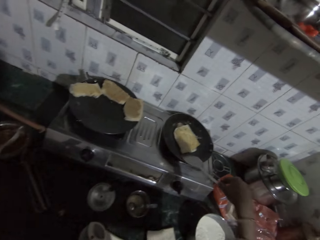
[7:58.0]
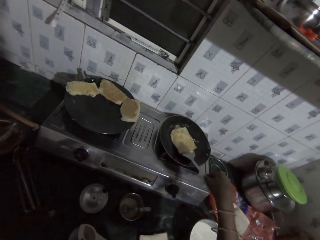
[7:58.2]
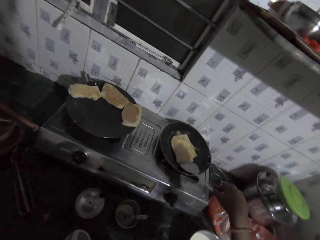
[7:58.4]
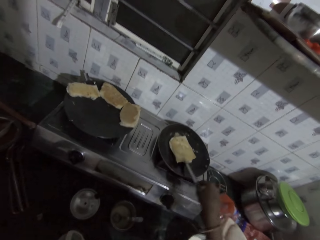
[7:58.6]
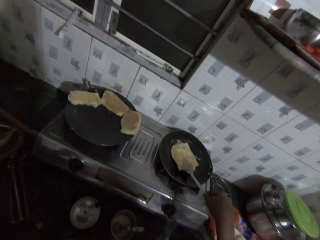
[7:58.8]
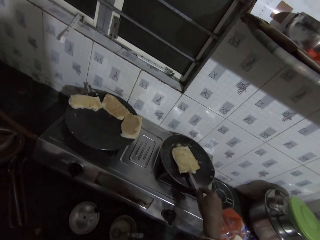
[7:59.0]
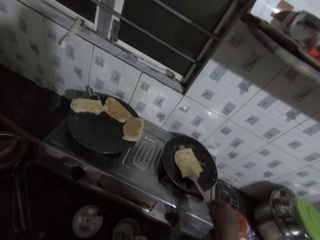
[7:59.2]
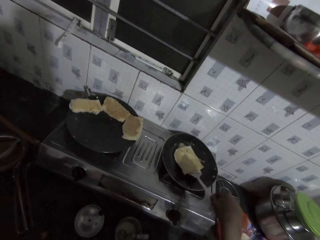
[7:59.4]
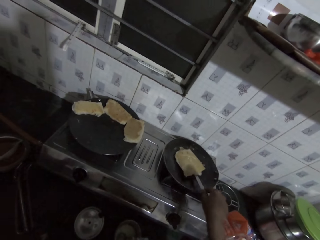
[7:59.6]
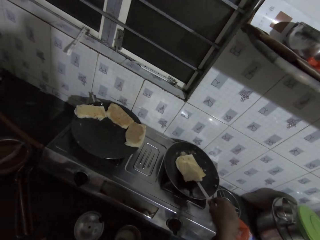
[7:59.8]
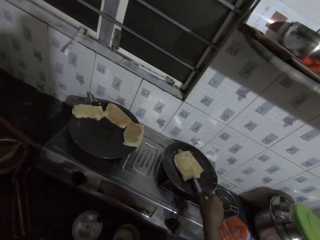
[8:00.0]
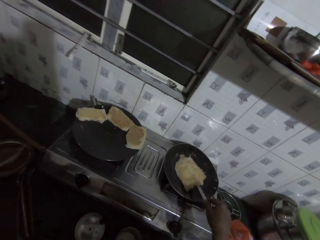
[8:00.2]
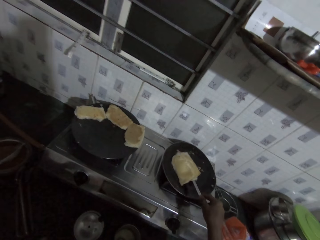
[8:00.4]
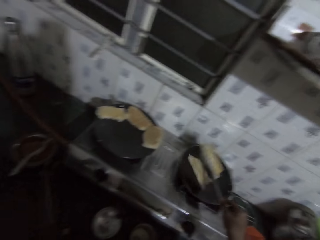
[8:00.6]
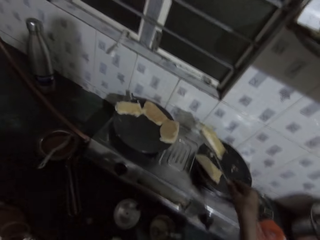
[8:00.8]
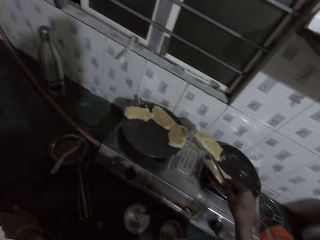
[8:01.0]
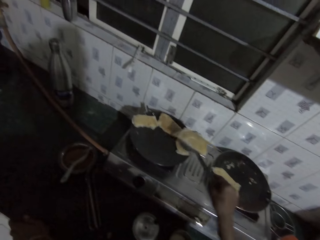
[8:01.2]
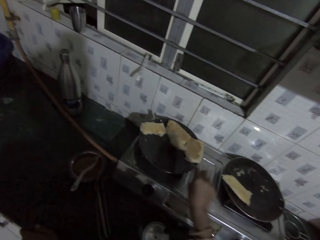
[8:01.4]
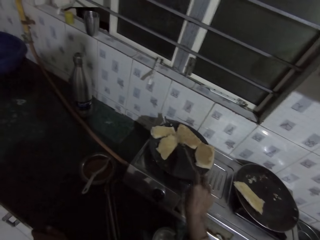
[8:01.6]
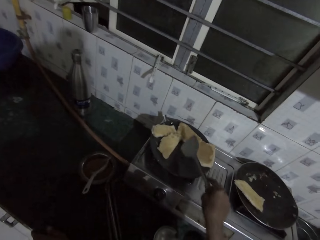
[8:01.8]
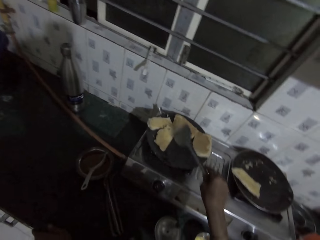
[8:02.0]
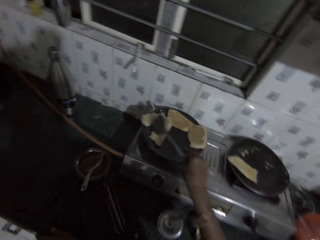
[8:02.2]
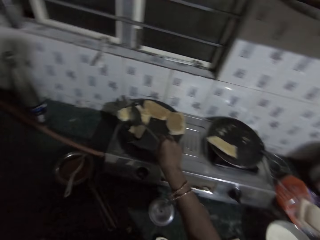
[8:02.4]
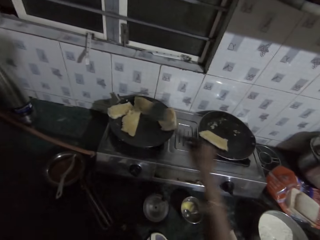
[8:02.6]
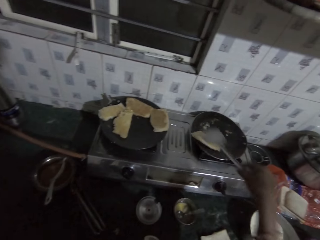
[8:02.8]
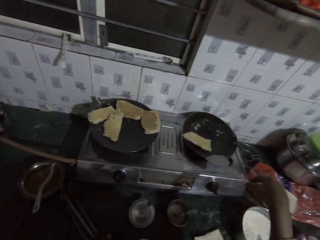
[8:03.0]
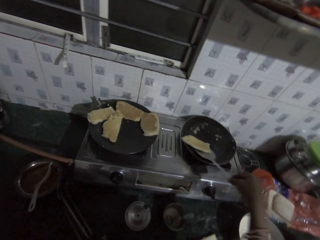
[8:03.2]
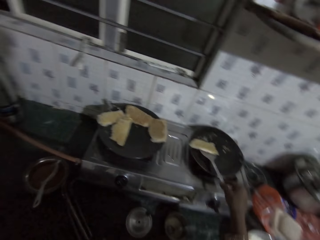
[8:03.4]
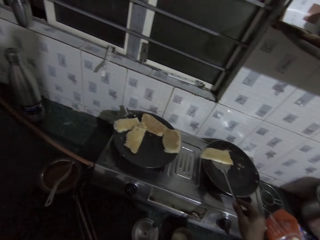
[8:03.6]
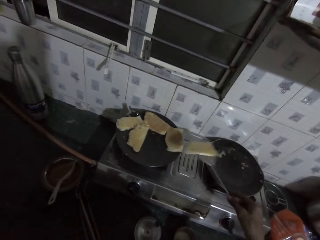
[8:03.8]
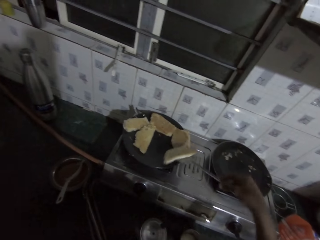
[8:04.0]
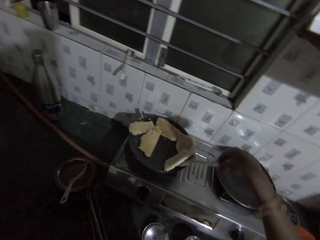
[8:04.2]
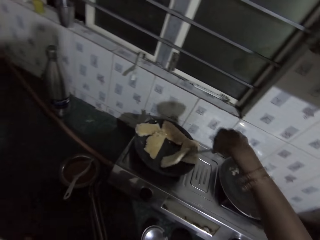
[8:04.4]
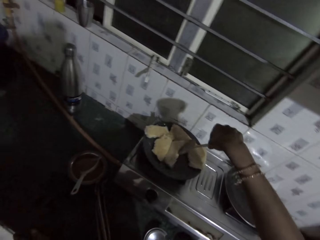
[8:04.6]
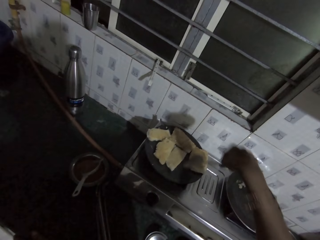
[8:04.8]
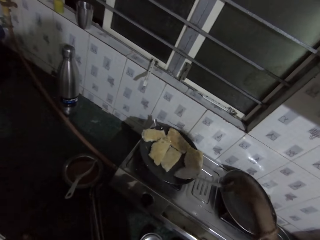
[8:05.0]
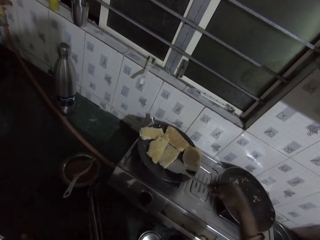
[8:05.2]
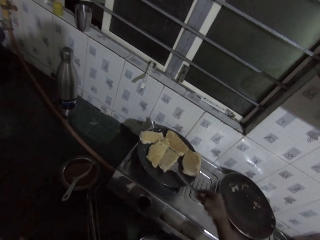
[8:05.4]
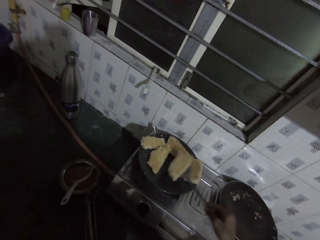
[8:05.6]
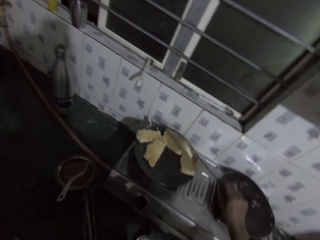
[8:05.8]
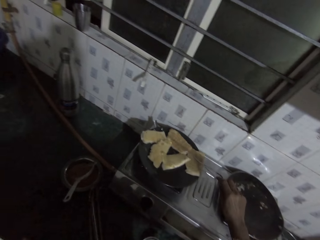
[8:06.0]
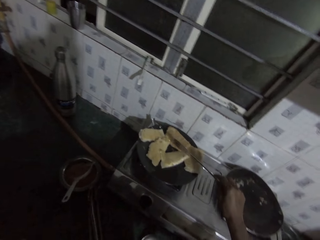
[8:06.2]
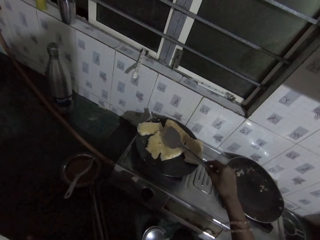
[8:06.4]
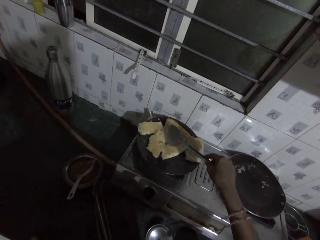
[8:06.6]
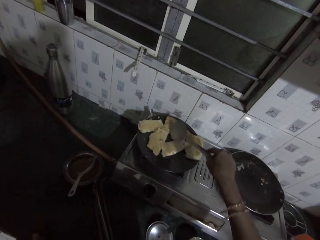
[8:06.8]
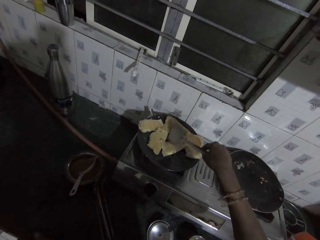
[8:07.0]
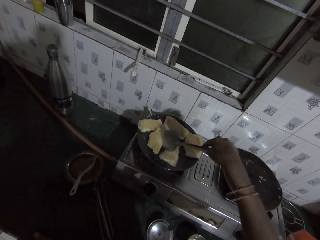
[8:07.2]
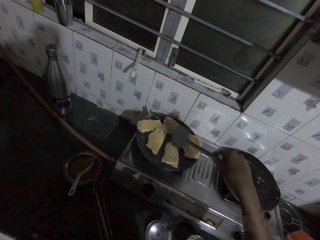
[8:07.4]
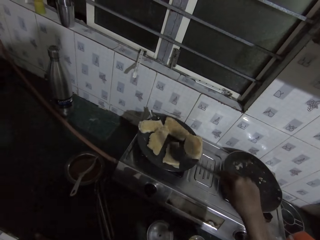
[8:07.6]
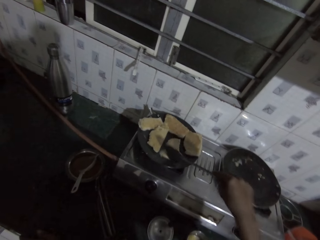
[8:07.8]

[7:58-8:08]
The camera wearer picks up a divided sandwich from the mini frying pan on the cooker with the spoon in her right hand. She drops the divided sandwich in the frying pan on the cooker with the spoon in her right hand. She picks up the divided sandwich from the mini frying pan on the cooker with the spoon in her right hand. She drops the divided sandwich in the frying pan on the cooker with the spoon in her right hand. She turns over the sandwich in the frying pan on the cooker with the spoon in her right hand.

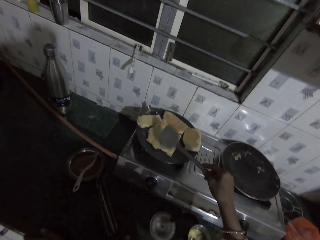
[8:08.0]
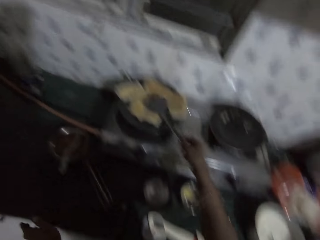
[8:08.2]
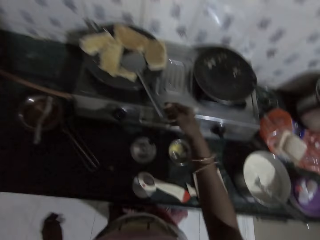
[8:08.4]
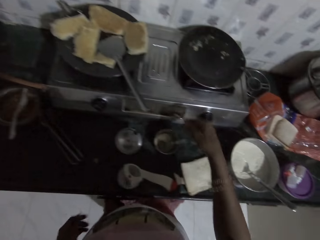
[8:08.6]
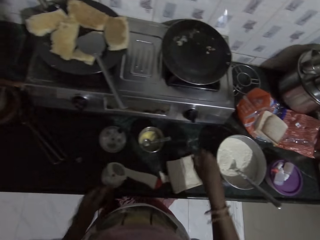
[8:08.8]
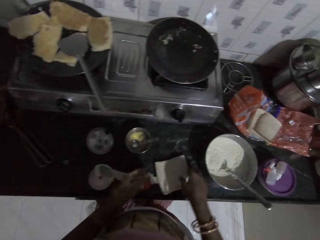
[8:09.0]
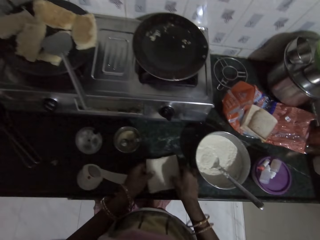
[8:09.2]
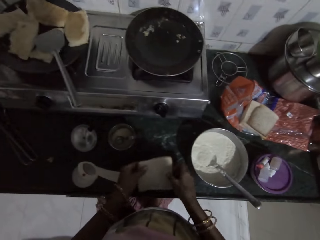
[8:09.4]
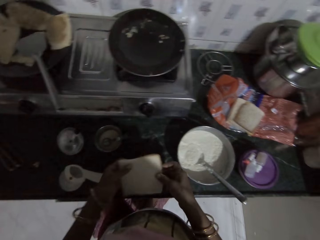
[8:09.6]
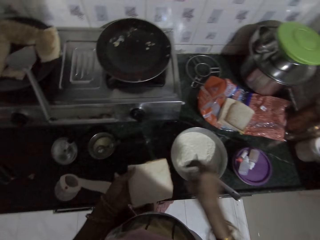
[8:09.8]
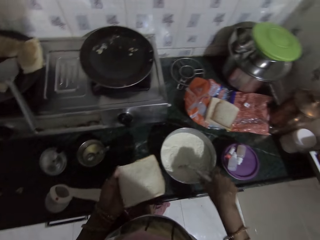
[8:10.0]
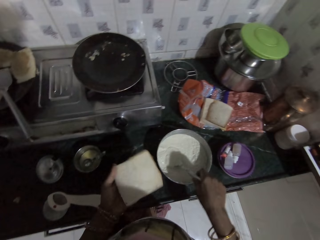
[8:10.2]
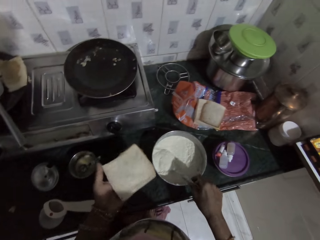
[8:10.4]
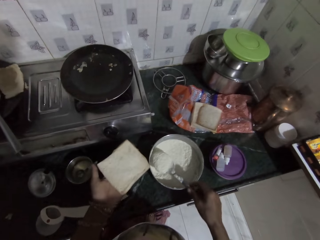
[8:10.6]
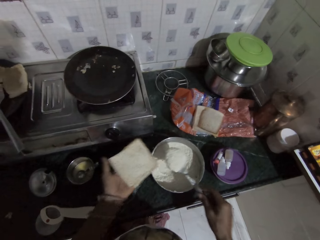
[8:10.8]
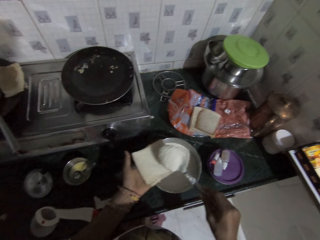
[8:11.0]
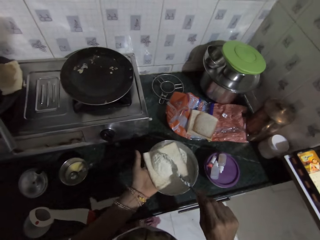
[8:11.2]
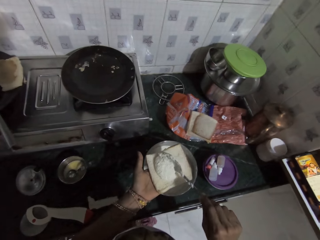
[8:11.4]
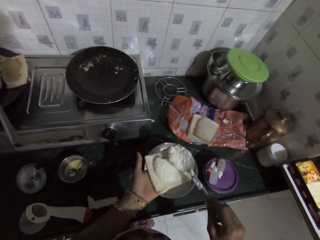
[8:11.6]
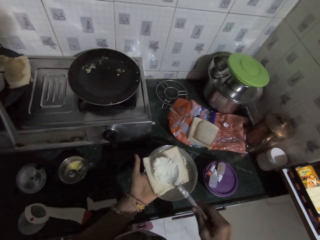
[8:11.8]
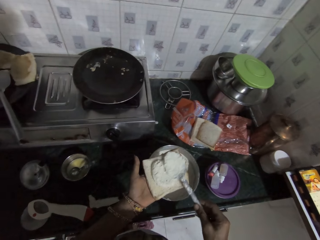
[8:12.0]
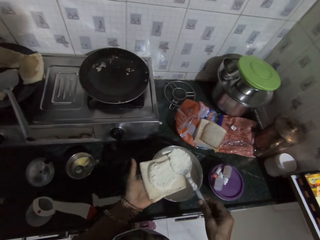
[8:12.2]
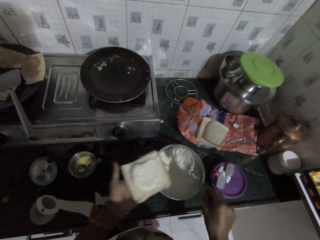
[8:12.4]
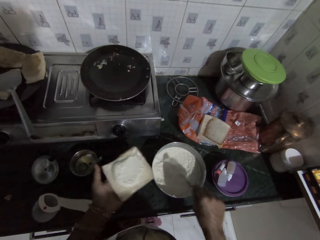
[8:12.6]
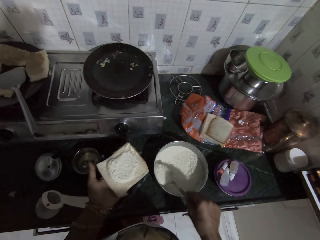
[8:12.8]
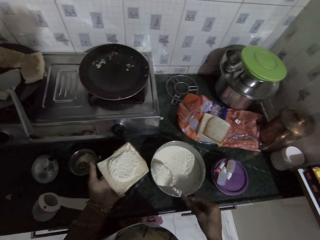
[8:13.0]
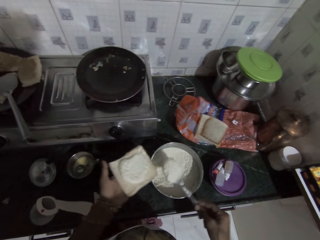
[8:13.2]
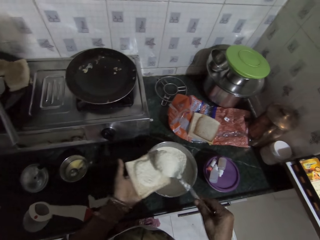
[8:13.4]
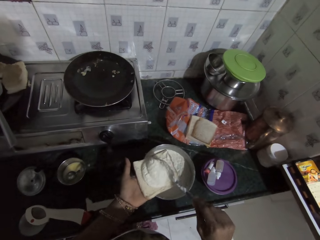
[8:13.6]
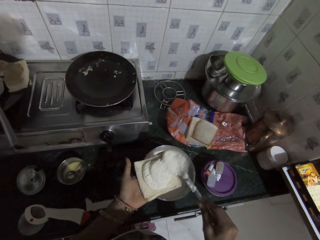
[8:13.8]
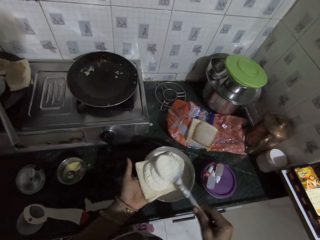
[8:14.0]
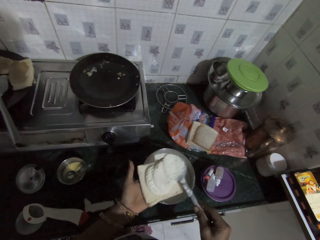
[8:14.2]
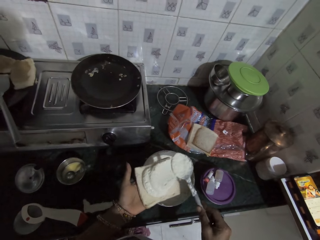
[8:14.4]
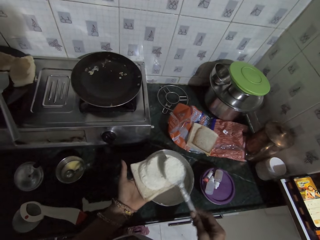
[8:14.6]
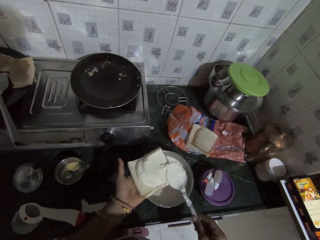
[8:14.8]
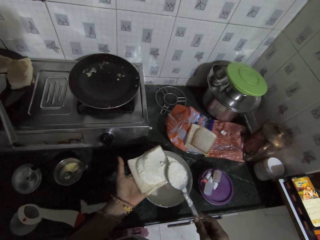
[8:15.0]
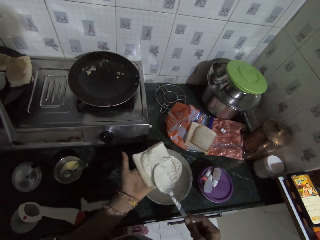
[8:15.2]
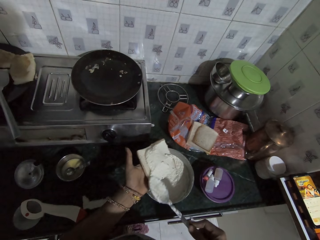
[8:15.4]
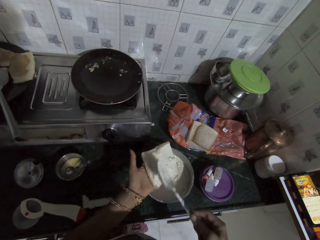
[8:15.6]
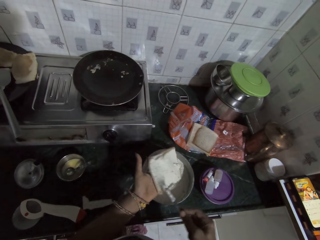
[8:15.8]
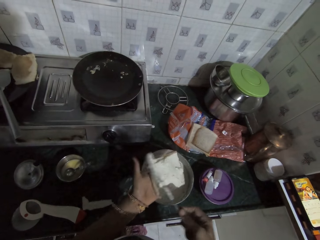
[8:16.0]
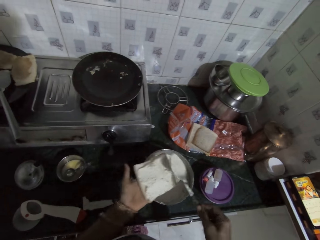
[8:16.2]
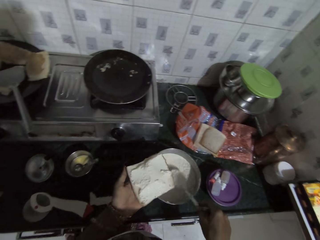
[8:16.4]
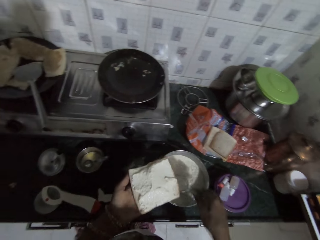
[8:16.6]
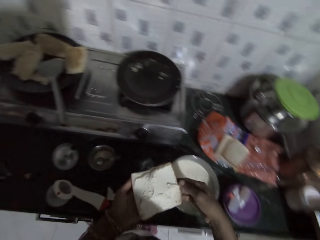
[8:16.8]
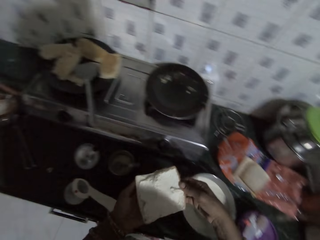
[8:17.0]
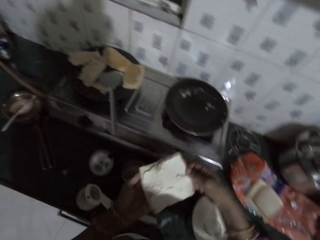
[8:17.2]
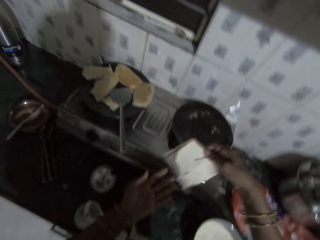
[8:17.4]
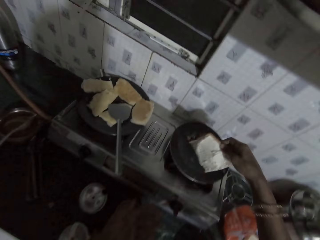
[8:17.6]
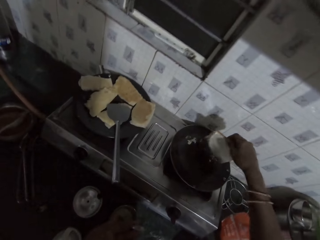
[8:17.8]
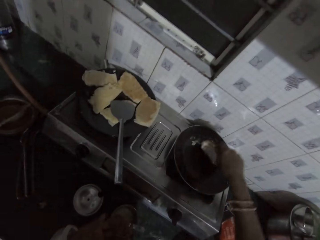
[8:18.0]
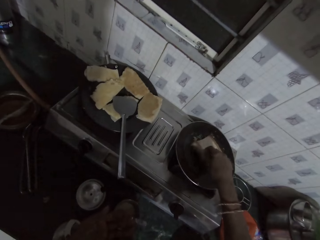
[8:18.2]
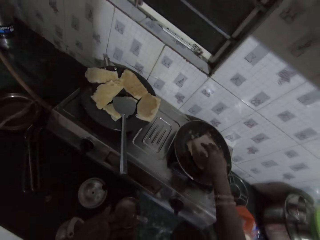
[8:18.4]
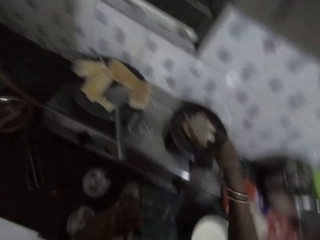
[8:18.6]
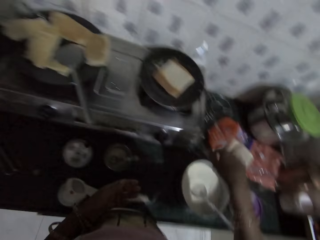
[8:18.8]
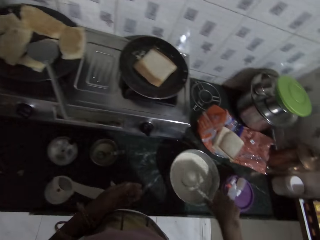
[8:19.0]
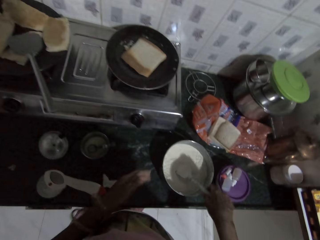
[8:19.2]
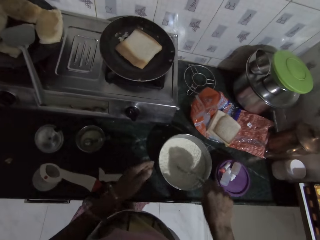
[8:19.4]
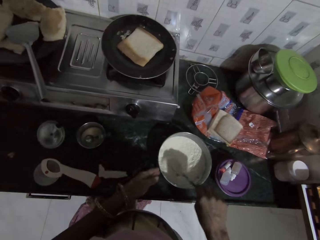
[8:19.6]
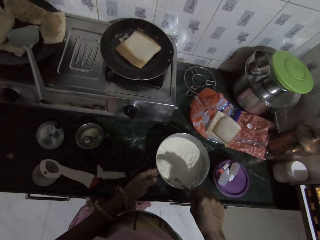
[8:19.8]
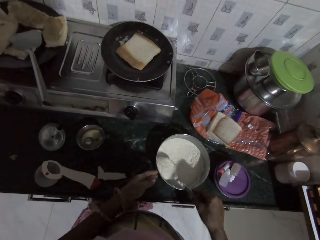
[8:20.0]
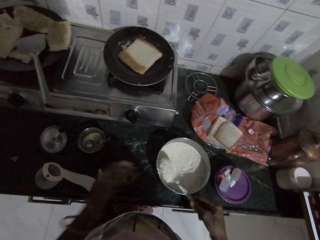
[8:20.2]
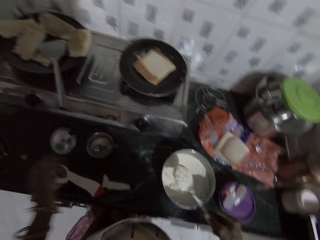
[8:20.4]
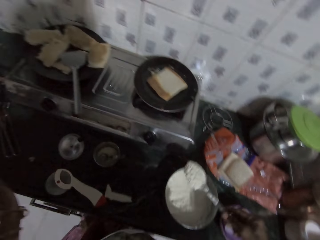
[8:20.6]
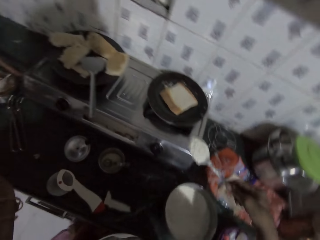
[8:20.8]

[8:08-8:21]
The camera wearer drops the spoon in her right hand on the frying pan on the cooker. She picks up a slice of bread from the countertop with her hands. She holds the spoon in the pan of stuffing on the countertop with her right hand. She scoops stuffing from the pan of stuffing on the countertop with the spoon in her right hand. She spreads stuffing on the slice of bread in her left hand with the spoon in her right hand. She drops the spoon in her right hand into the bowl of stuffing on the countertop. She places the stuffed bread in the mini frying pan with her right hand. She holds the spoon in the pan of stuffing on the countertop with her right hand. She scoops stuffing from the pan of stuffing on the countertop with the spoon in her right hand.
